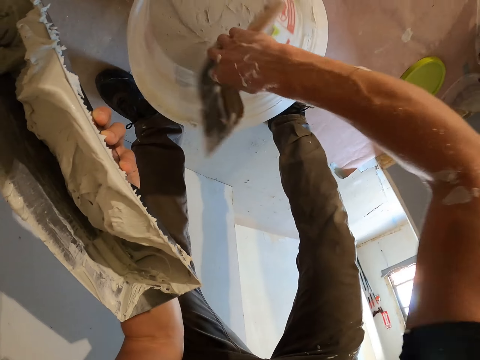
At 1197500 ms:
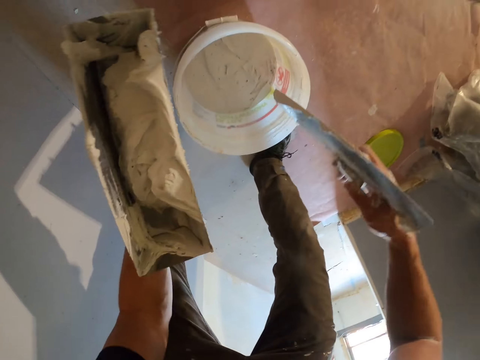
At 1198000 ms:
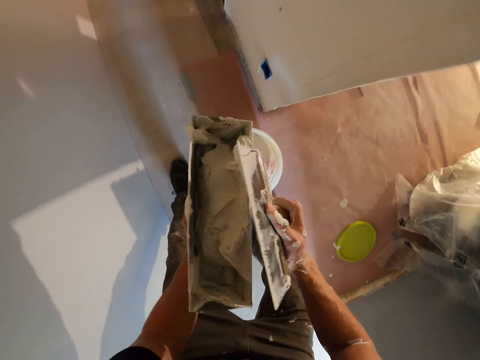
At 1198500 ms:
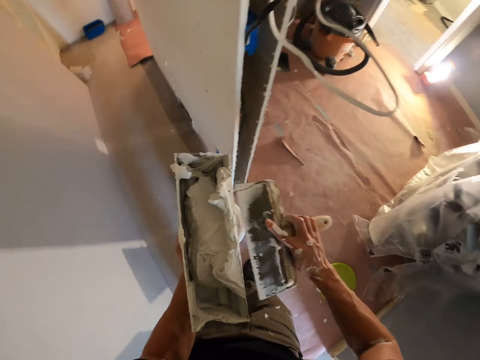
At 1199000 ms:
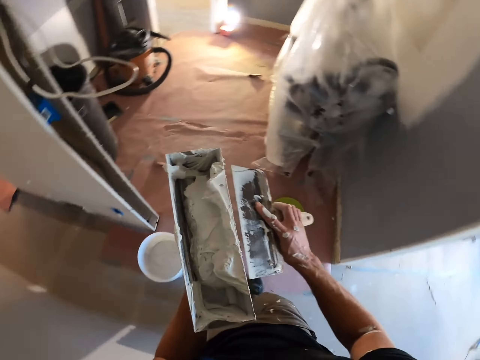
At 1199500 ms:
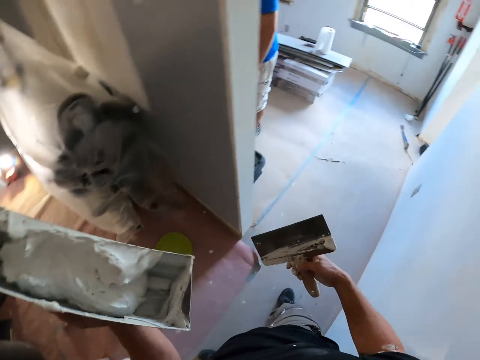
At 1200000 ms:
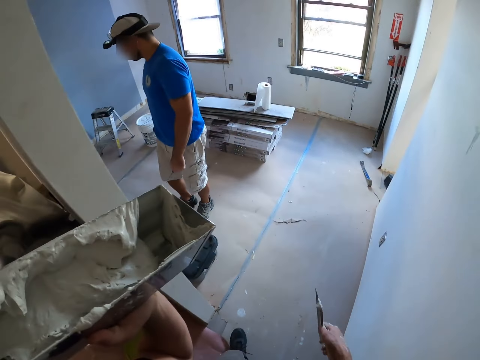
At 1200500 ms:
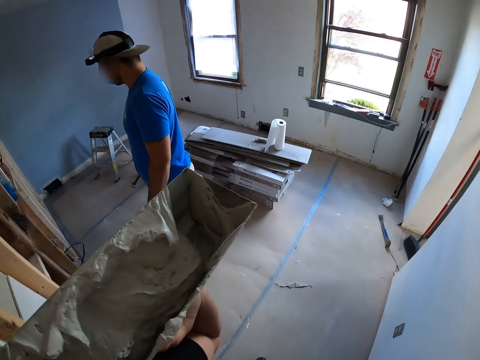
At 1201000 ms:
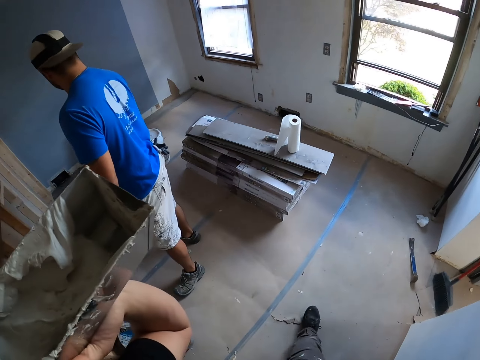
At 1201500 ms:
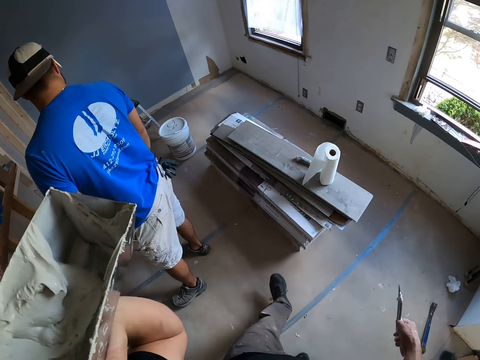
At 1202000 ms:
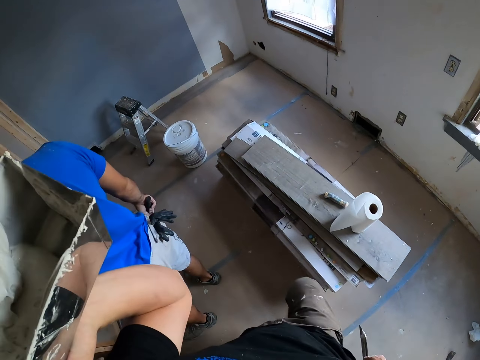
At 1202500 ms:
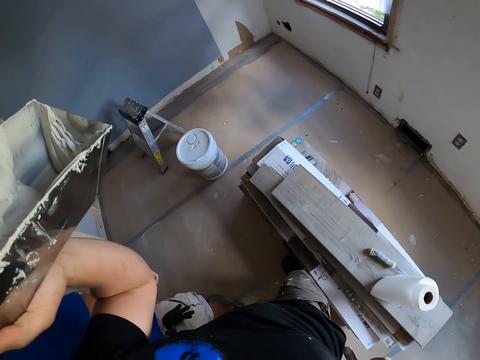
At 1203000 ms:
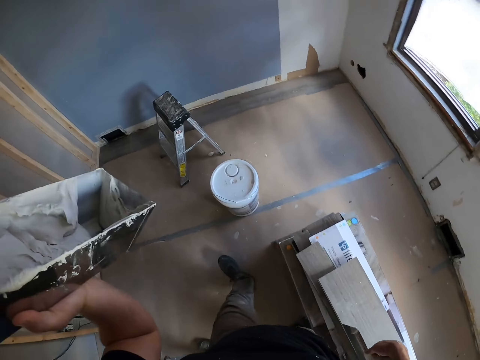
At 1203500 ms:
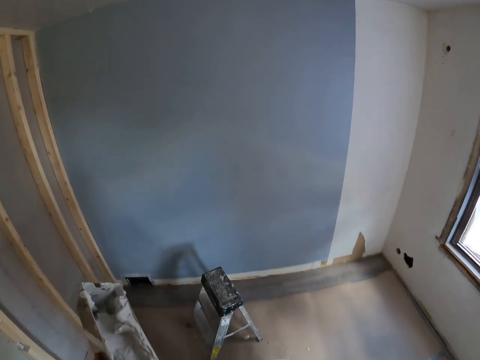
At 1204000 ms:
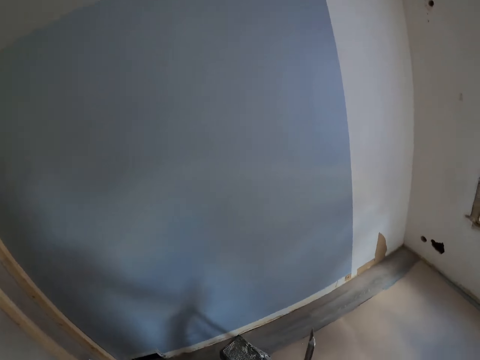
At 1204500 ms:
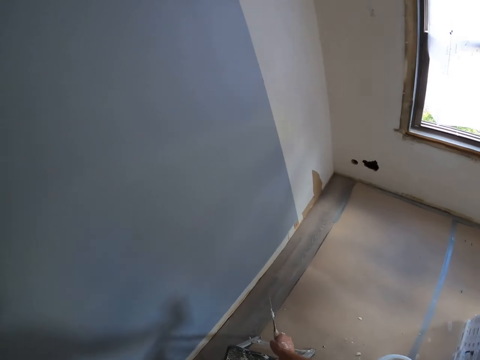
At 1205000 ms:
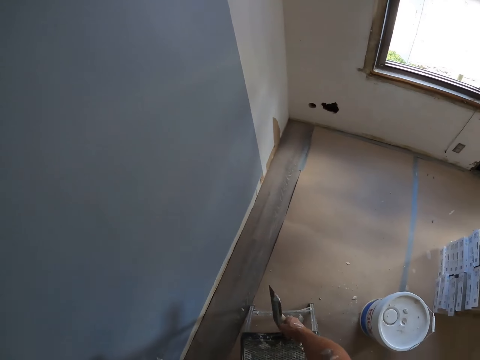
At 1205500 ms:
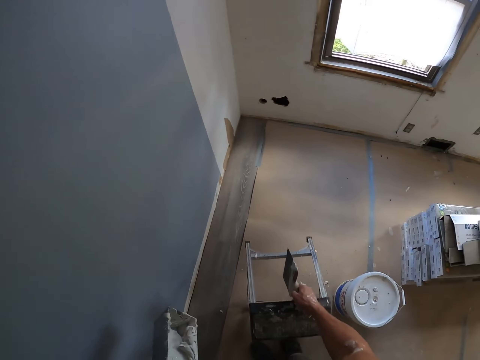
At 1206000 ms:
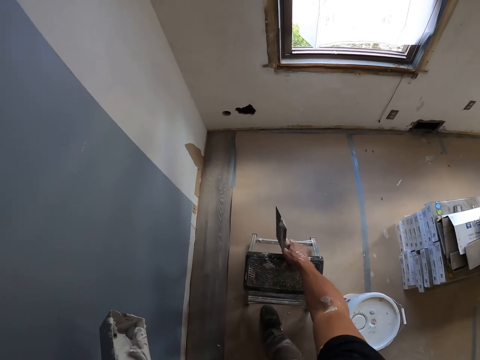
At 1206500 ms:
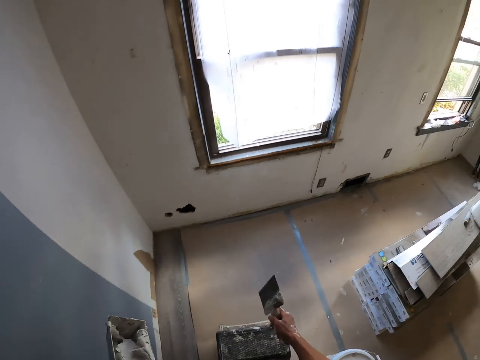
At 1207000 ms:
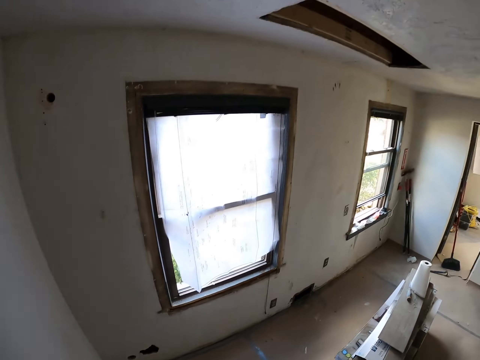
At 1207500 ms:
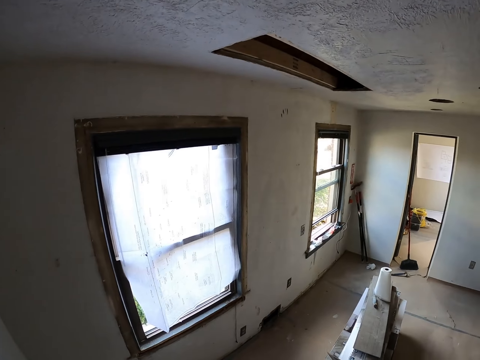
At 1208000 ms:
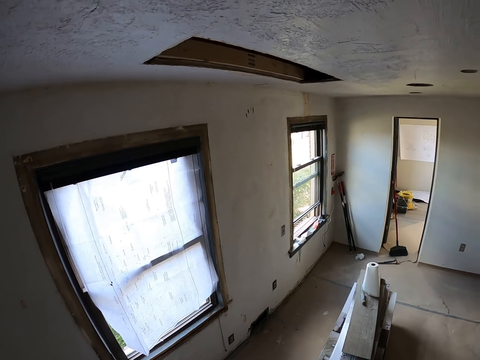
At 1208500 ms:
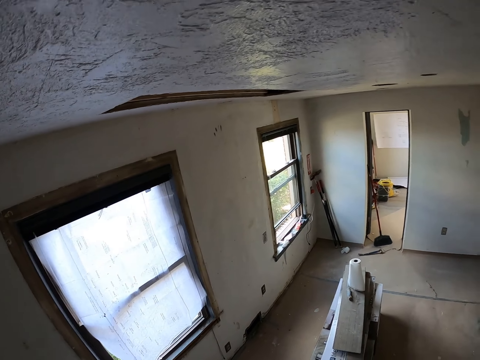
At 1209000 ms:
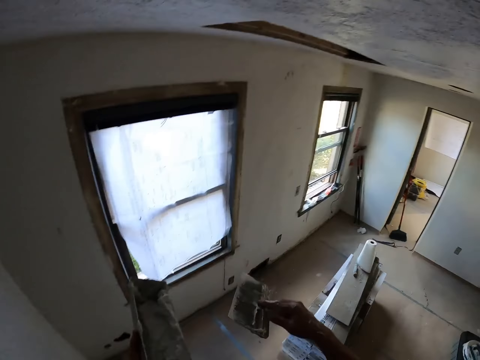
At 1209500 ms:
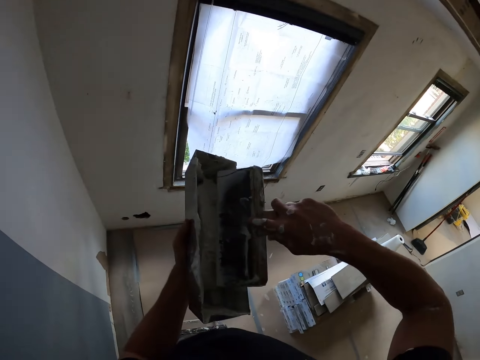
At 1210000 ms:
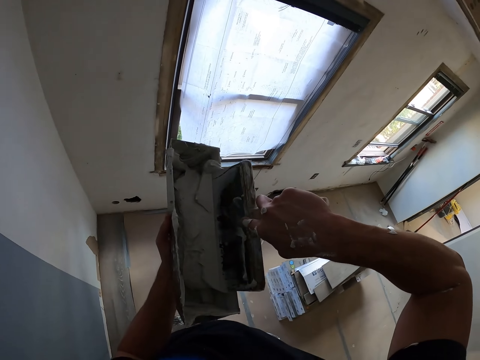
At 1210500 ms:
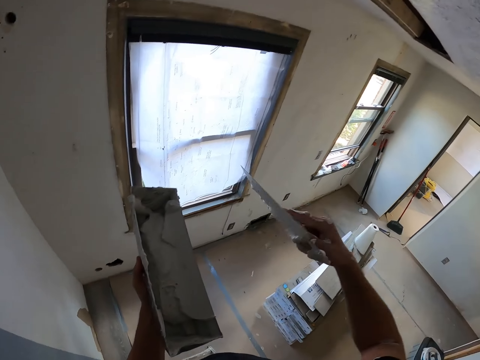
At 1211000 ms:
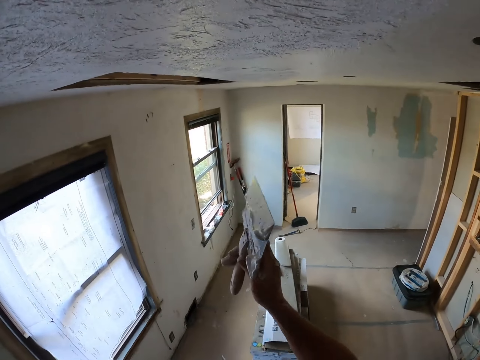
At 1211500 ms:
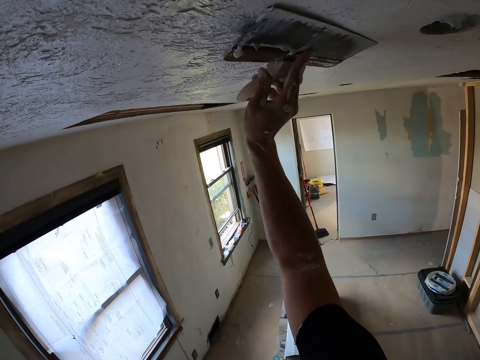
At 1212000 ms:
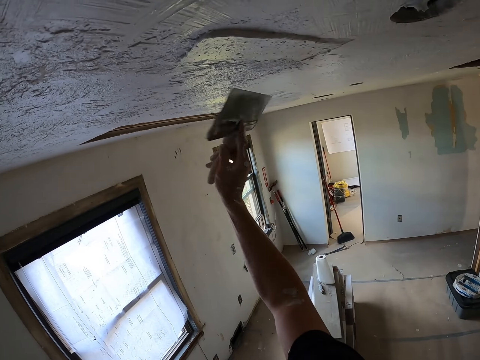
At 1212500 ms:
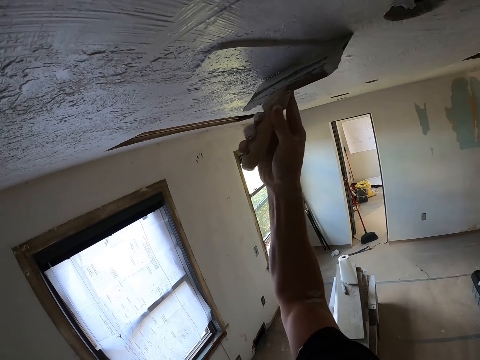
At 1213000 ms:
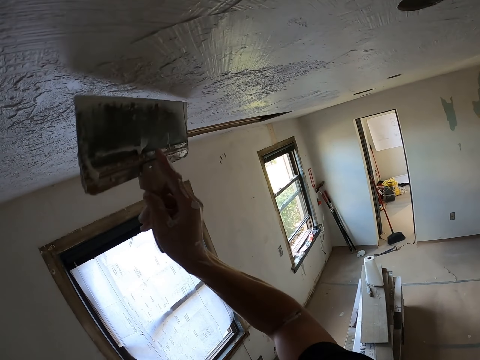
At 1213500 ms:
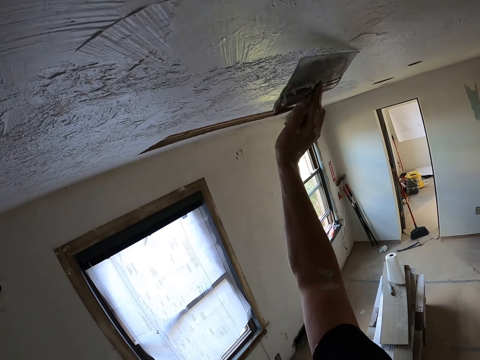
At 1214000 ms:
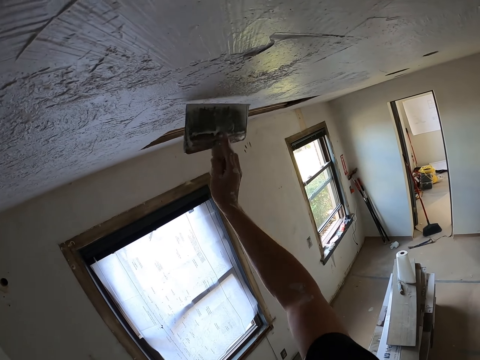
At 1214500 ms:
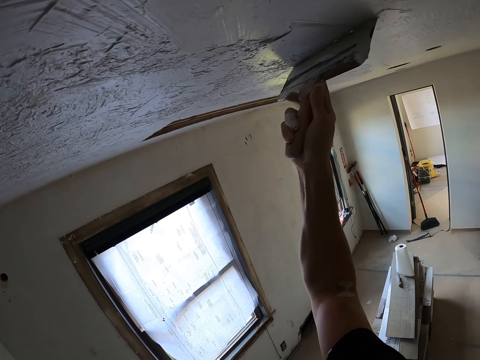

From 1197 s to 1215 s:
The camera wearer puts the ceiling filler in the can. They walk on the floor. A man stands on the floor. The camera wearer moves the ladder or stool on the floor. They climb the stool. They dip ceiling filler in the can with a paint brush. They paint the ceiling with the paint brush.

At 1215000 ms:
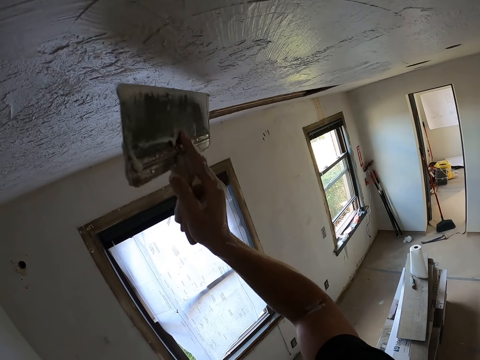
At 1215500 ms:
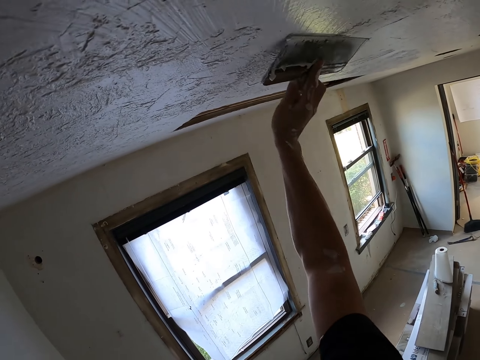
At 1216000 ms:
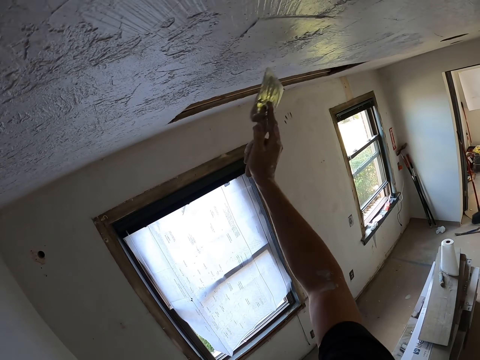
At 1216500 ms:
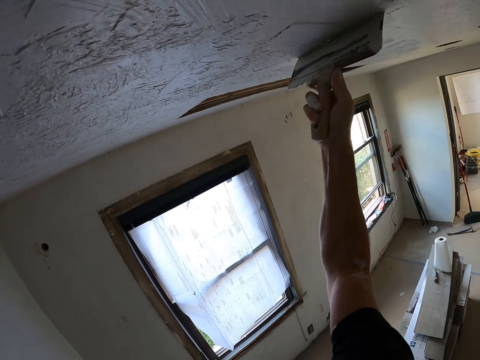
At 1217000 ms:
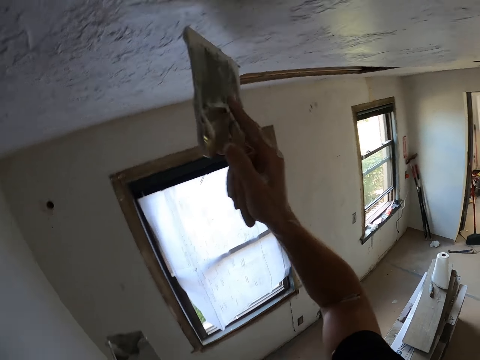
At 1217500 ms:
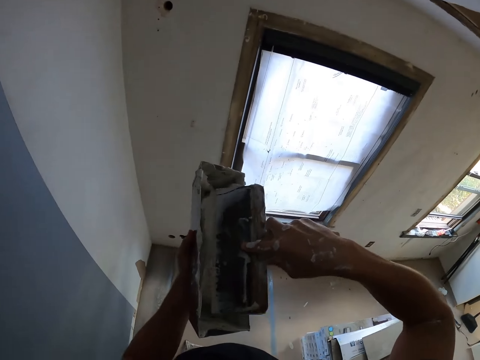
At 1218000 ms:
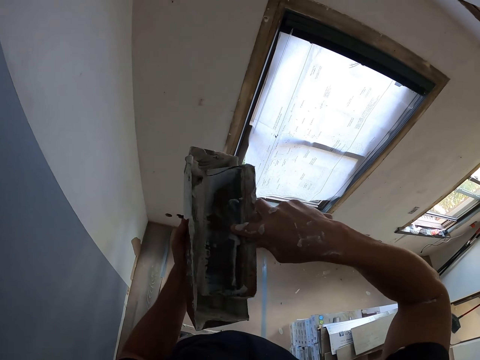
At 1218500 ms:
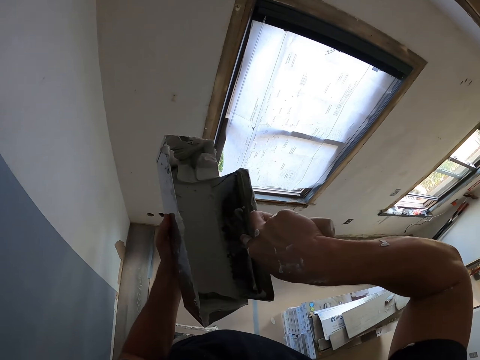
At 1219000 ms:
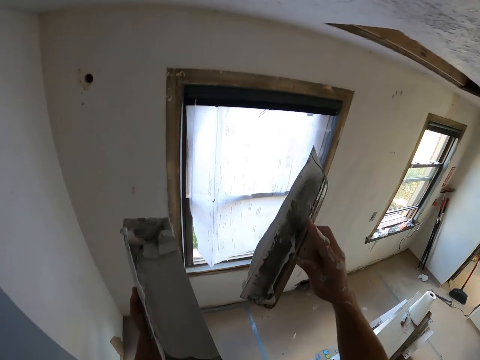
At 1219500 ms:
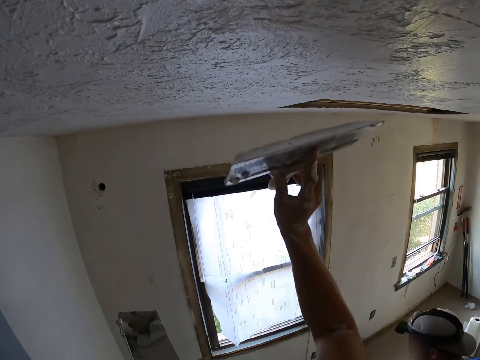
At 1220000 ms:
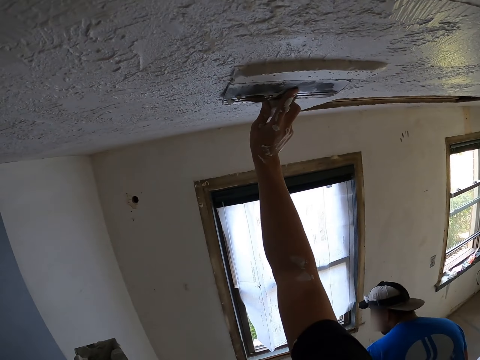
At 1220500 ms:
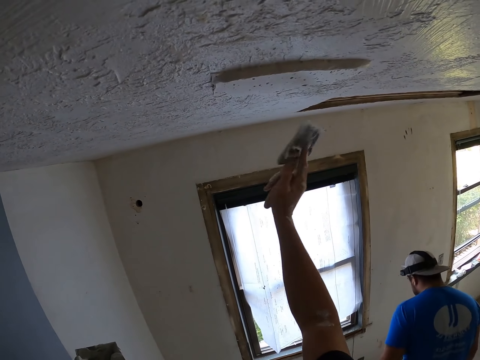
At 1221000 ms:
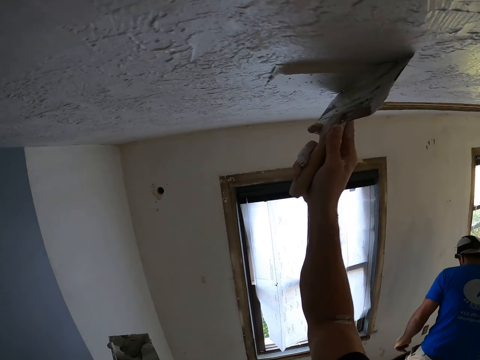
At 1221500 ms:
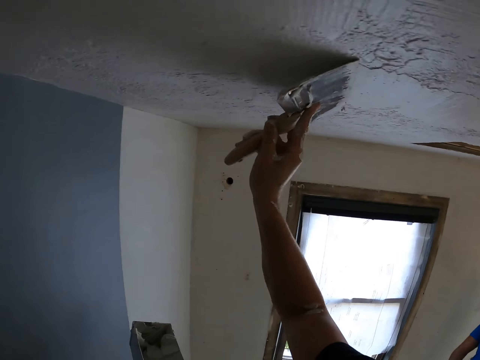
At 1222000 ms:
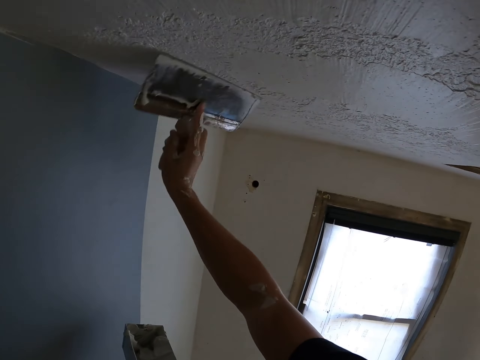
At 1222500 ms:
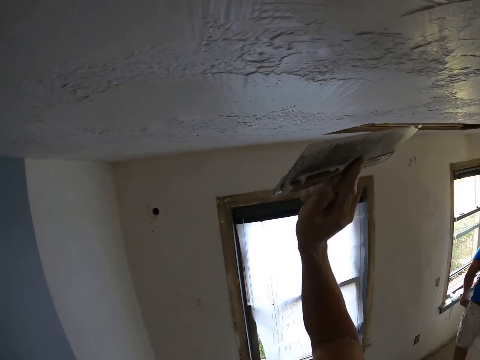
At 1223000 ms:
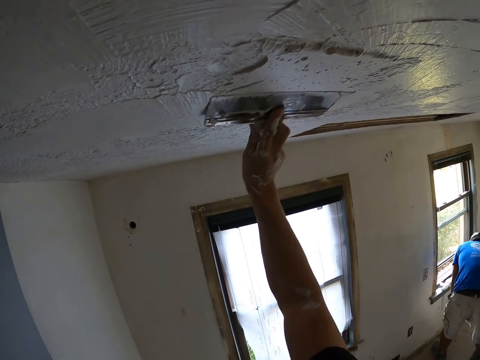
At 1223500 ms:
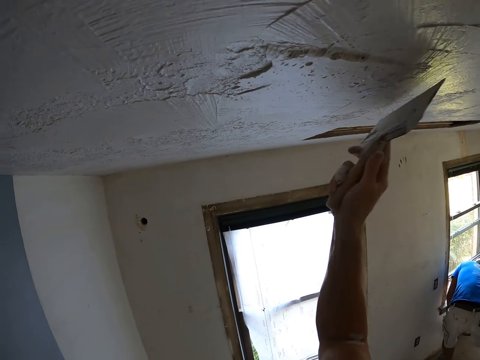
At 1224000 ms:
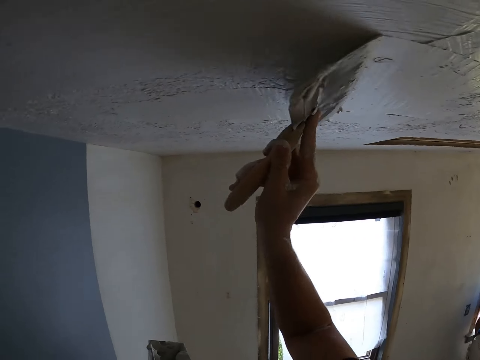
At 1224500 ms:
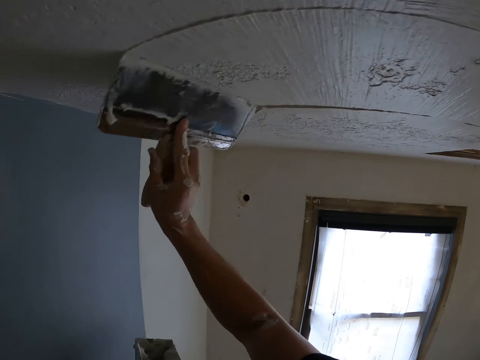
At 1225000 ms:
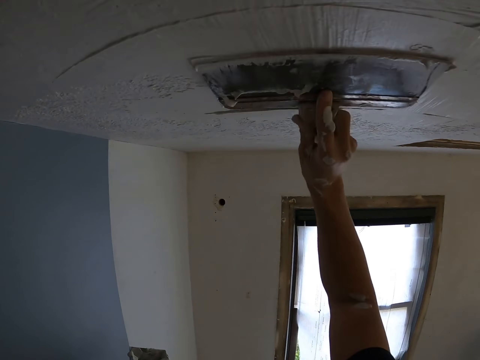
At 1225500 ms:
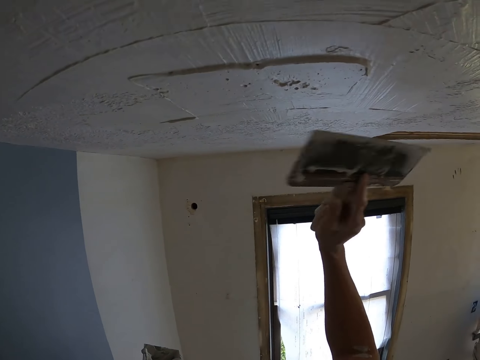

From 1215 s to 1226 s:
The camera wearer dips ceiling filler in the can with a paint brush. They paint the ceiling with the paint brush. A man walks on the floor. The camera wearer paints the ceiling with the paint brush.
